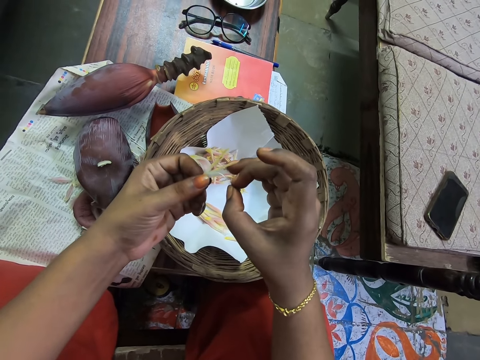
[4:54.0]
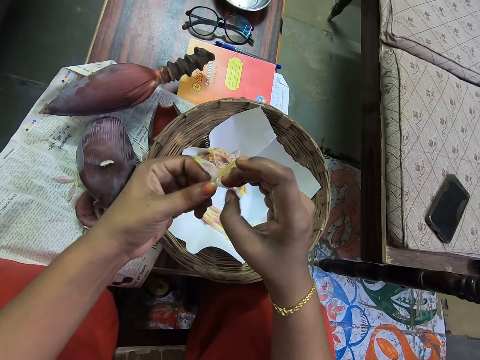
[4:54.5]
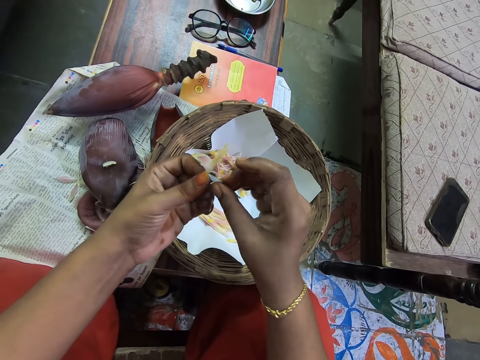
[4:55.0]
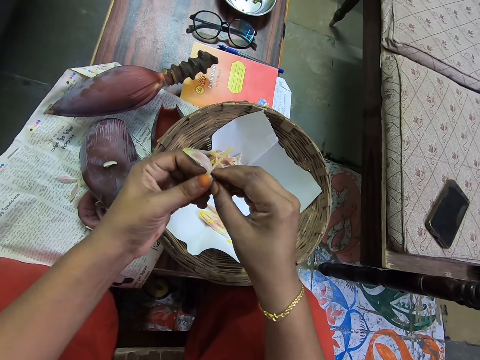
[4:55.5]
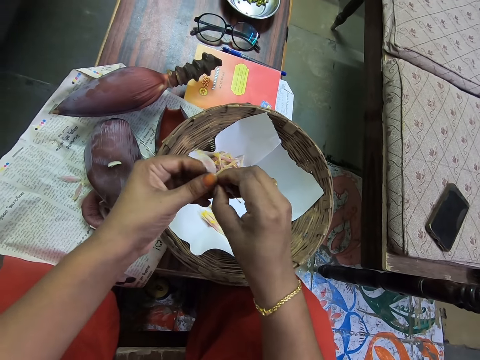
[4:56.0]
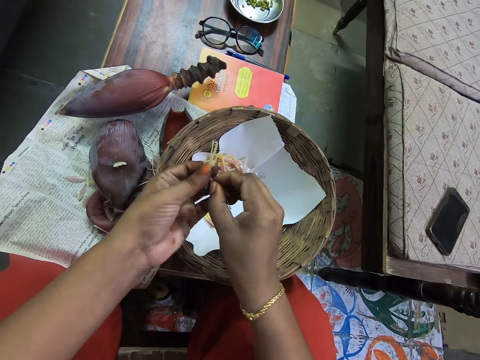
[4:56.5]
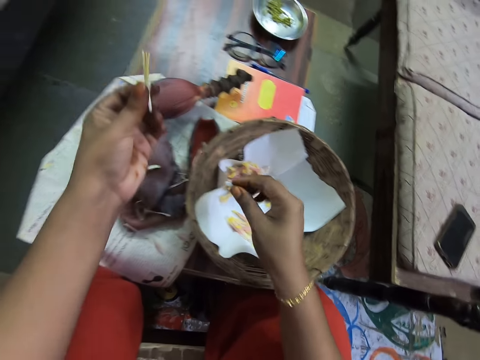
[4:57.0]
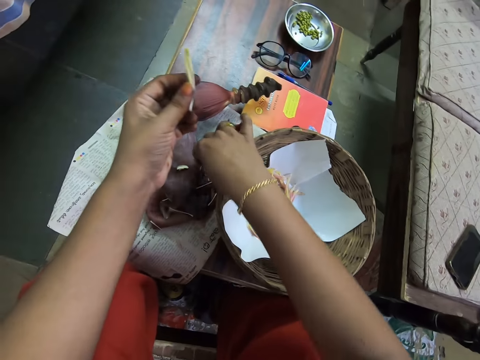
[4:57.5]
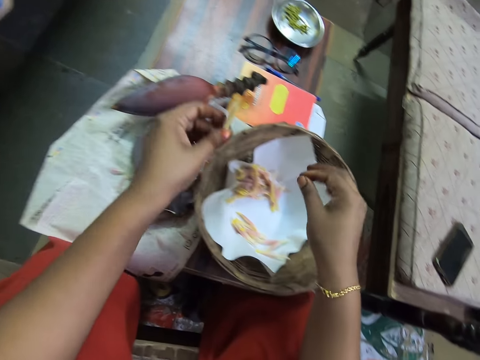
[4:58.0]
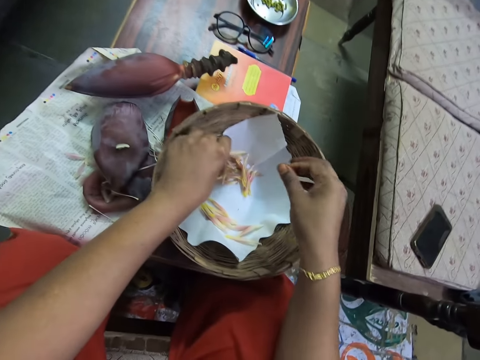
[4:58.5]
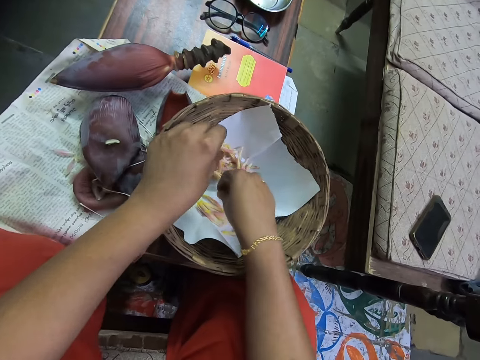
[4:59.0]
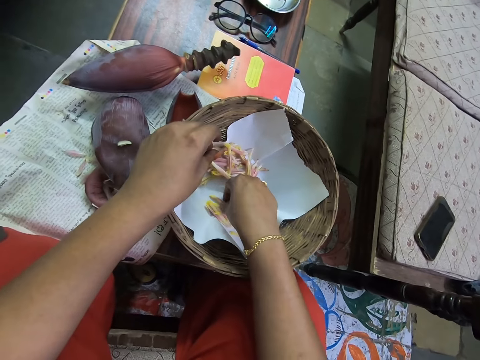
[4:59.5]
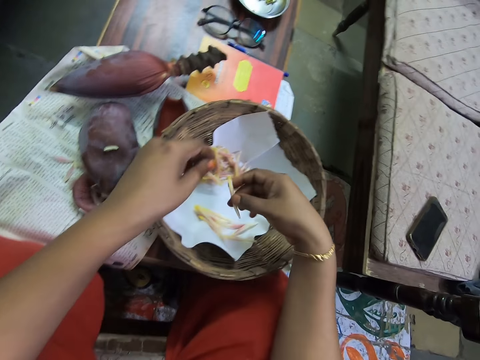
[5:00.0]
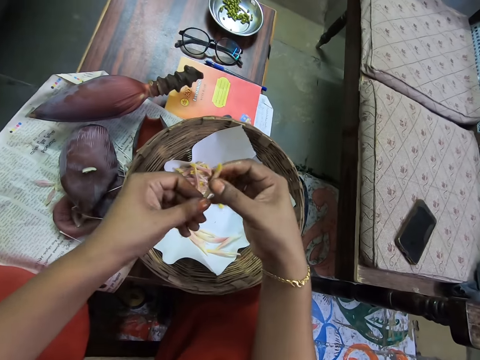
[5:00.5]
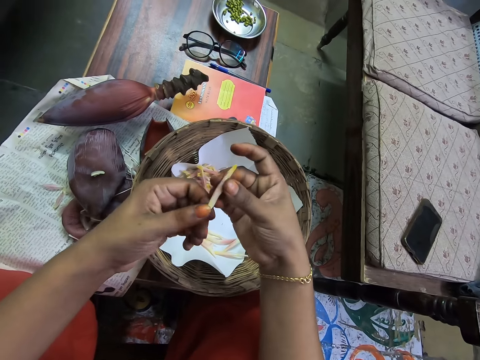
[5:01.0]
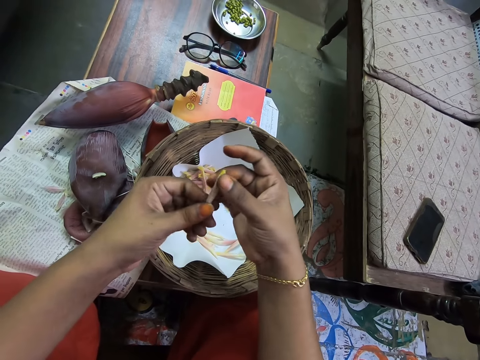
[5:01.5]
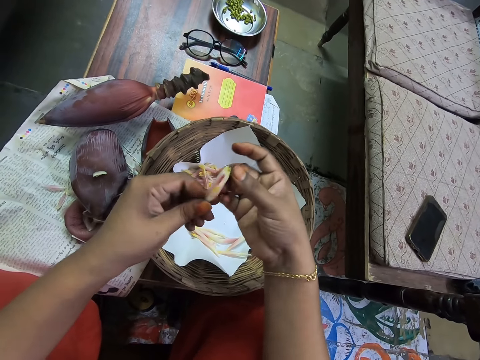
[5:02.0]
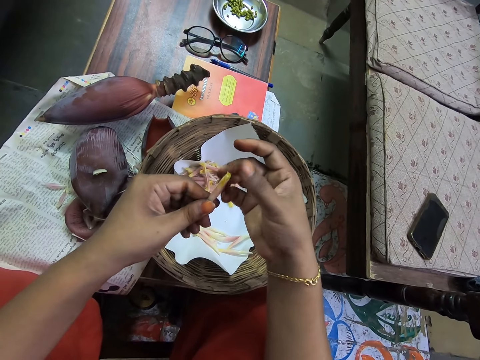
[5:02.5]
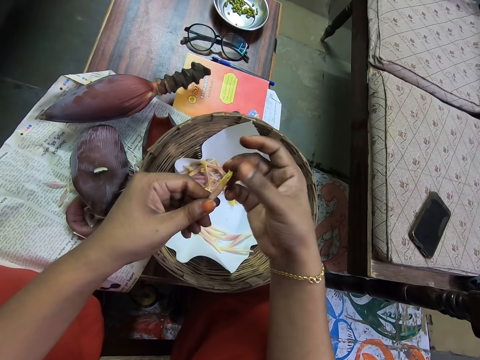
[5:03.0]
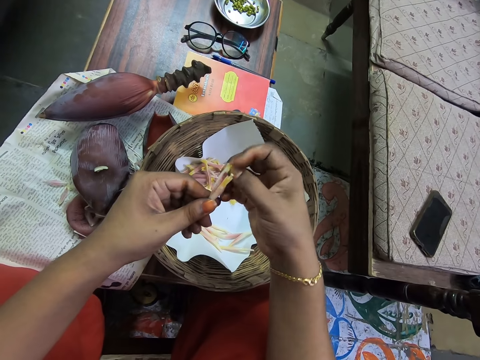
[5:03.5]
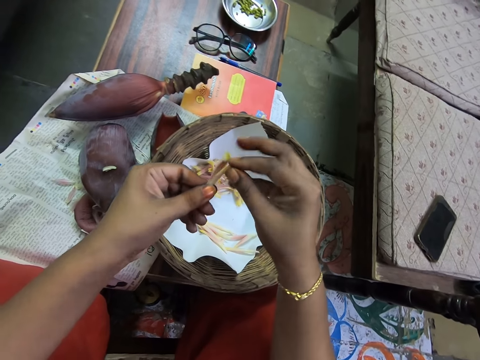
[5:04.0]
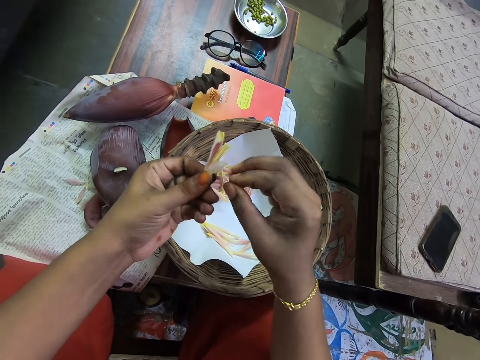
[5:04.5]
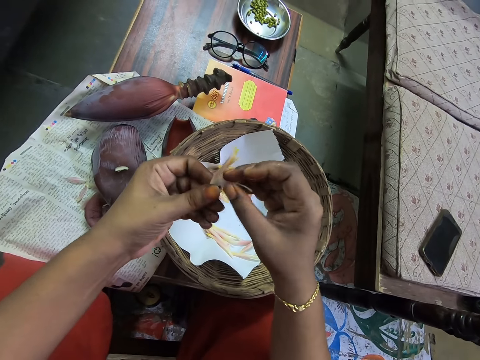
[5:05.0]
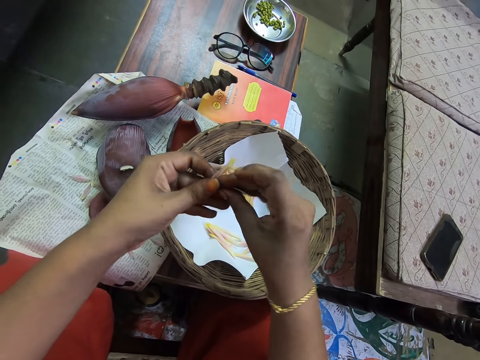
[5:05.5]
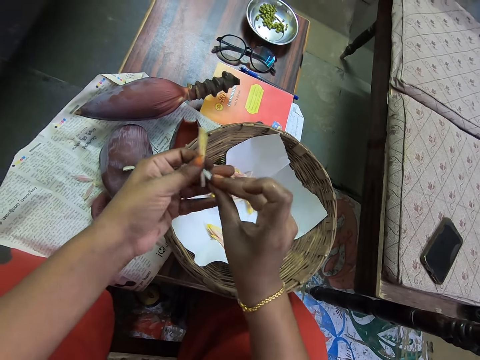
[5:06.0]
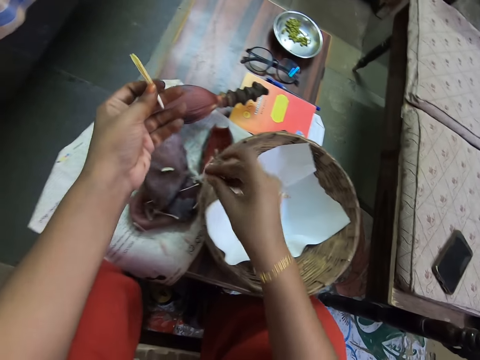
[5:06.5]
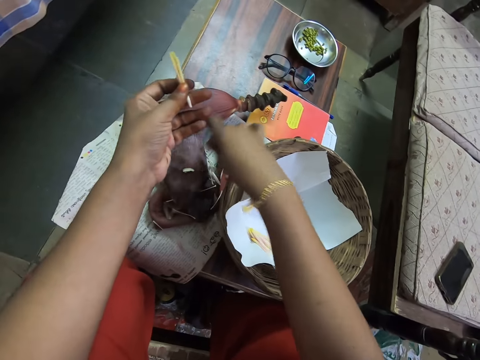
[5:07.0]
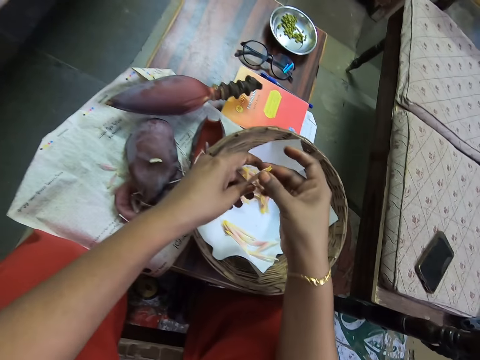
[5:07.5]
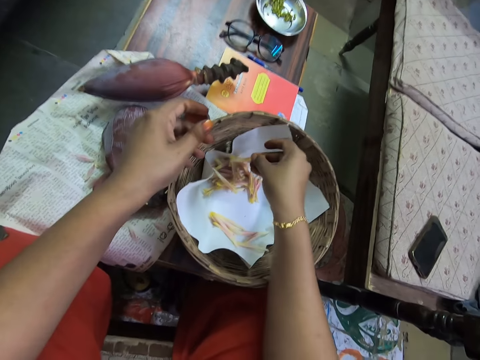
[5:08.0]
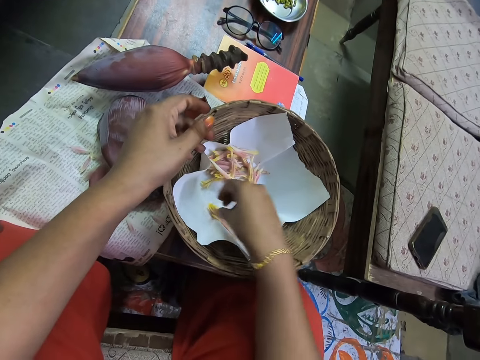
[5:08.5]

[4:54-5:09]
The camera wearer plucks the stamen. They drop the stamen. They place the banana floret or banana flower in the tray. They pick the banana floret. They peel the banana floret. They hold the banana floret. They pluck the stamen. They place the stamen on the table. They hold the banana floret with the right hand. They place the banana floret in the tray.

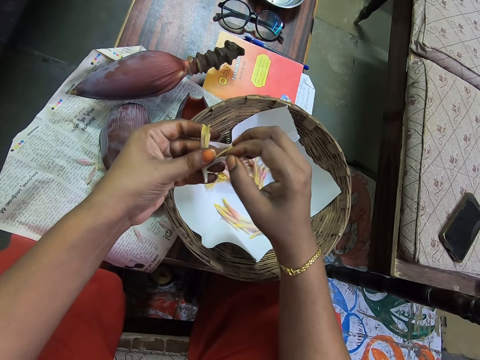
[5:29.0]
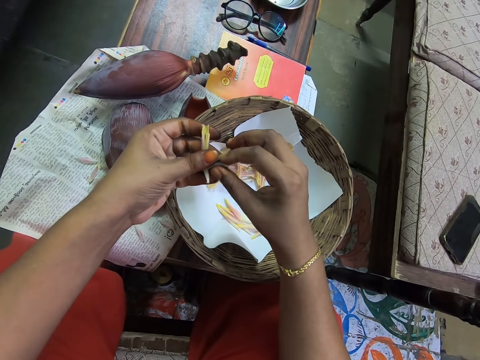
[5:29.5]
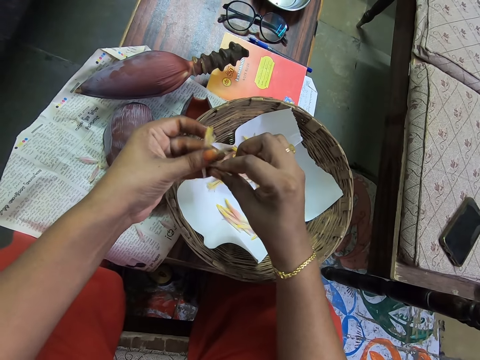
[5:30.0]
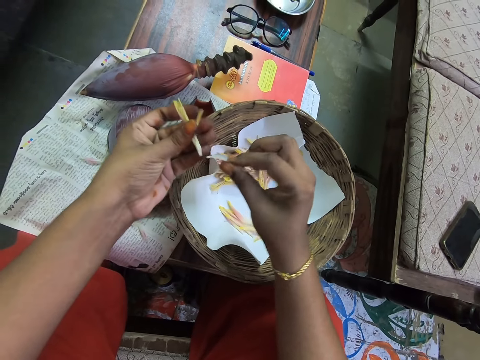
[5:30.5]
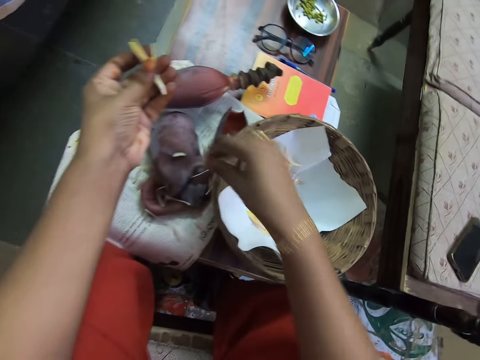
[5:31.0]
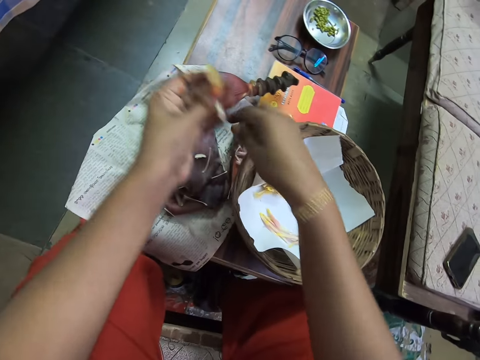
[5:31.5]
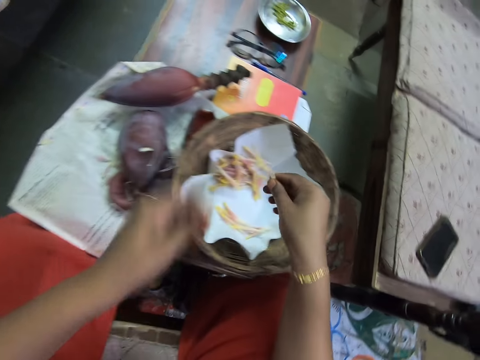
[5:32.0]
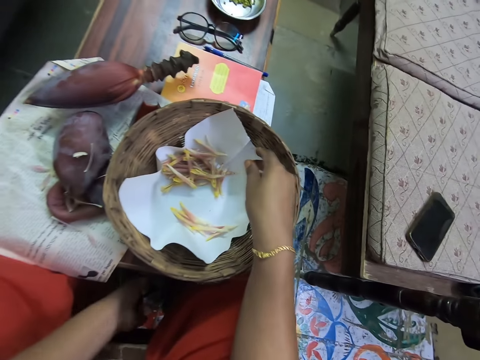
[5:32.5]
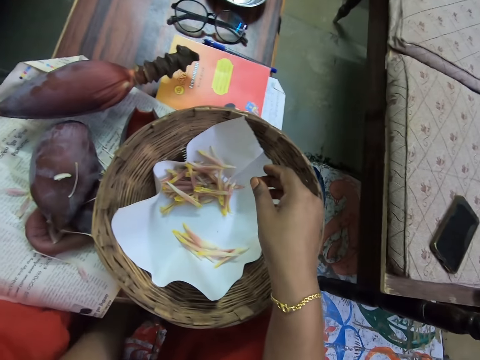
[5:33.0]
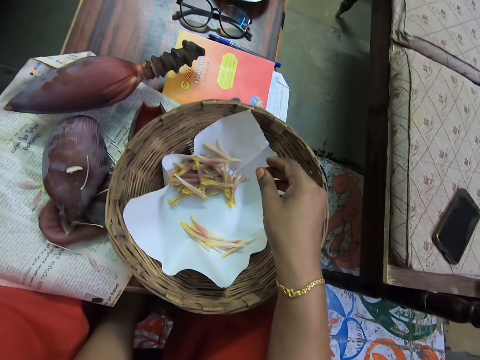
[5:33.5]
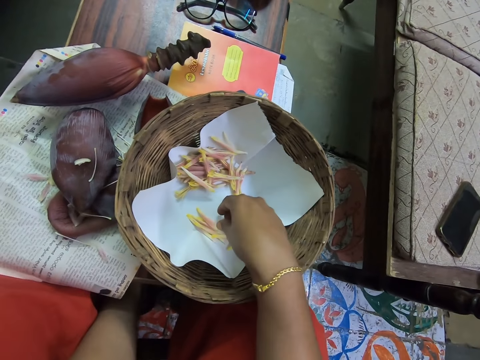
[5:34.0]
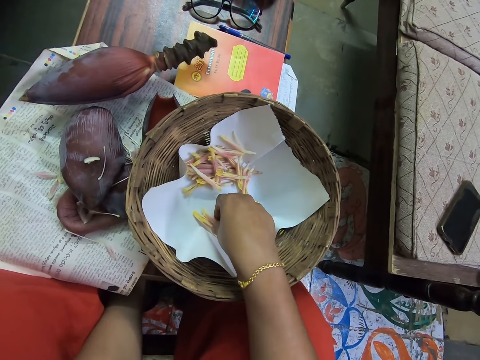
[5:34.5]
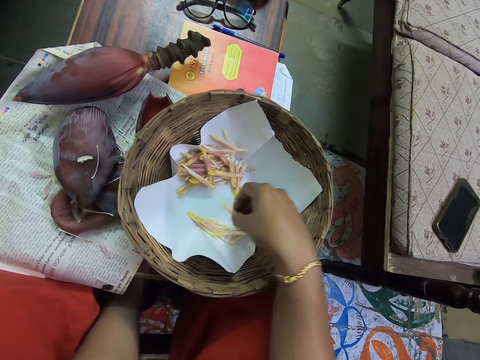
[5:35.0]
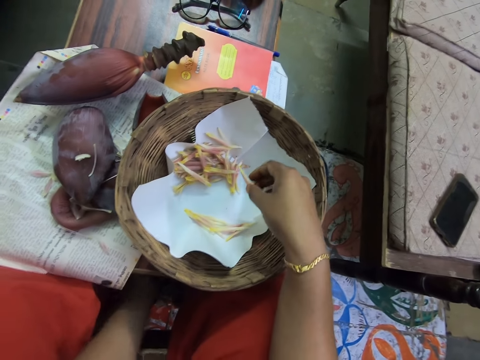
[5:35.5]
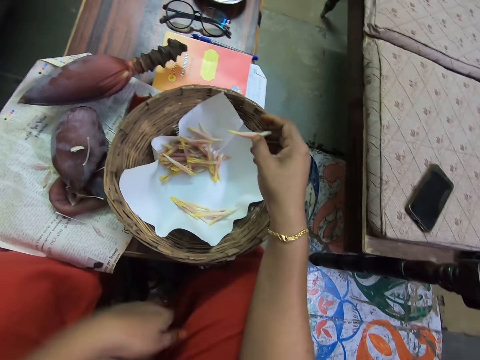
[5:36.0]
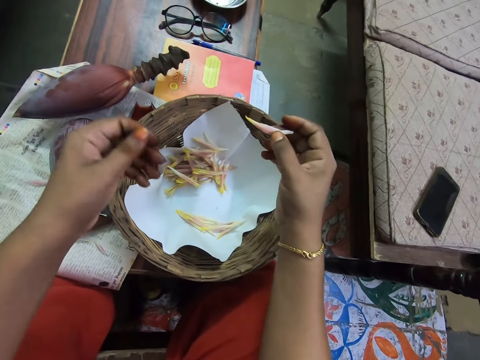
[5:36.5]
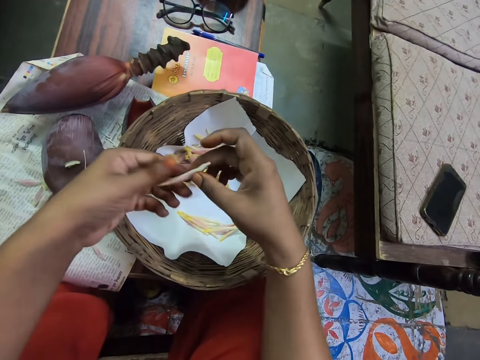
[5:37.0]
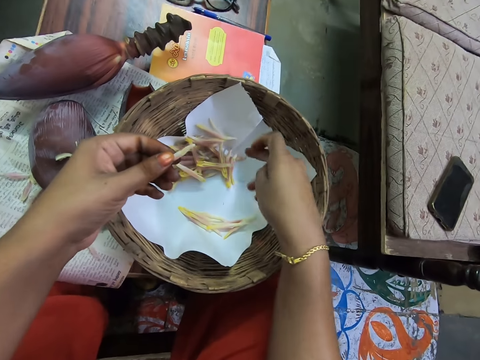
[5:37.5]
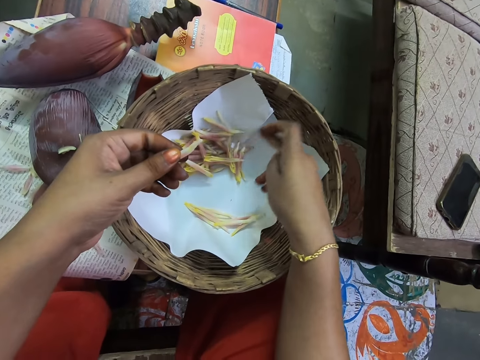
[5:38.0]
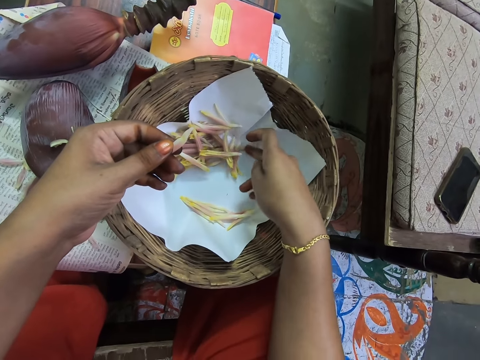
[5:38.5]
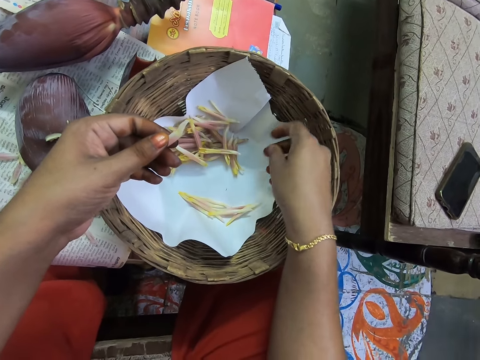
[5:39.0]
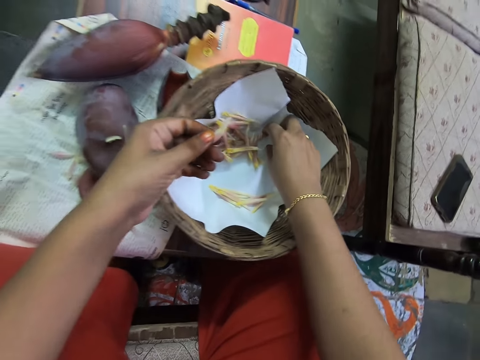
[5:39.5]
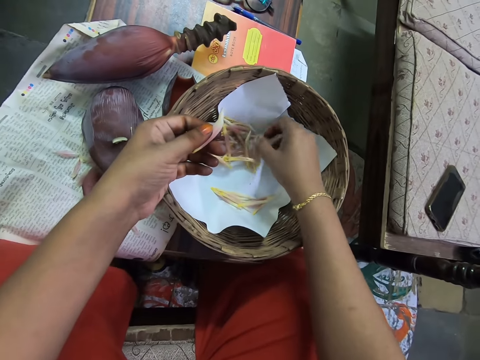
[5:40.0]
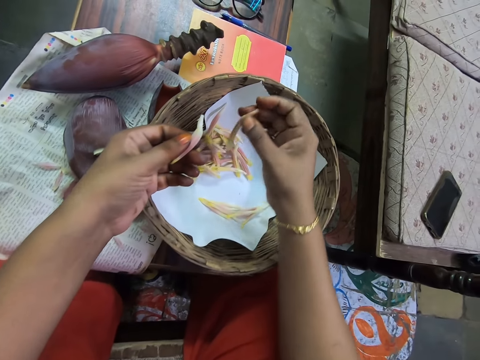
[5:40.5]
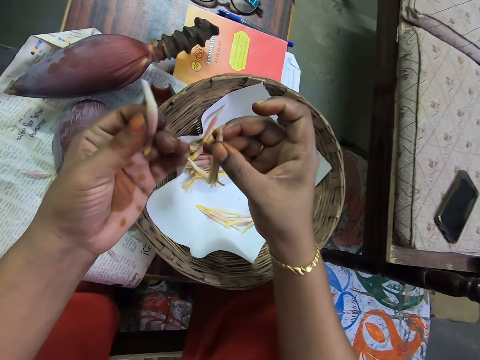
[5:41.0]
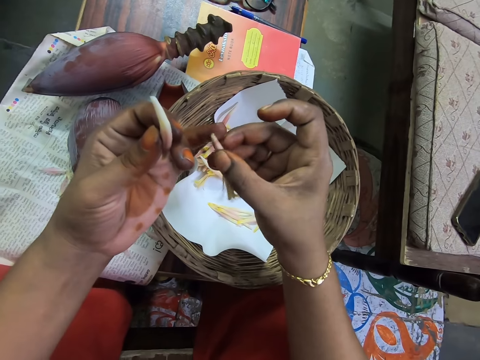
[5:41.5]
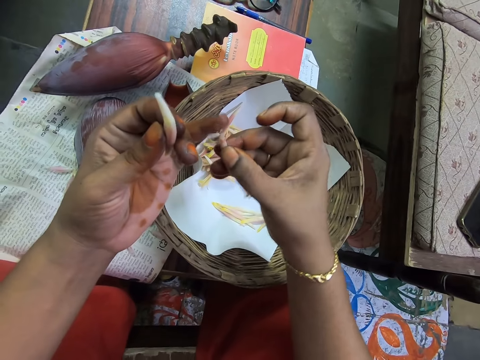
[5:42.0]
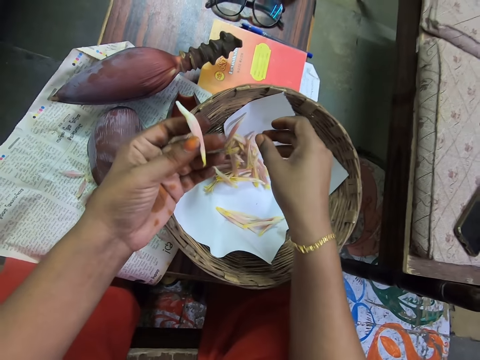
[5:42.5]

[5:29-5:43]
The camera wearer plucks the stamen. They place the stamen on the table. They hold the banana floret or banana flower with the right hand. They place the banana floret in the tray or basket. They look at the banana floret in the tray. They pick the banana floret. They hold the banana floret with the left hand. They touch the banana floret in the tray. They pick the banana floret. They hold the banana florets. They drop the banana floret in the tray.
